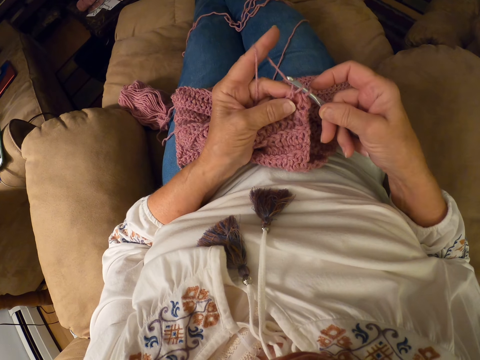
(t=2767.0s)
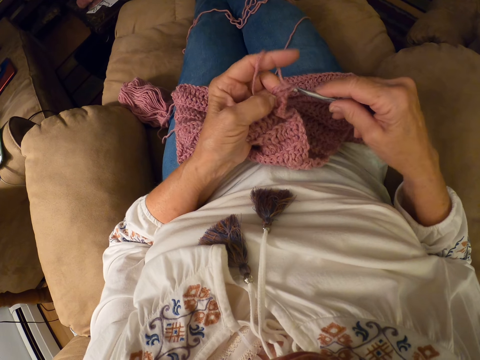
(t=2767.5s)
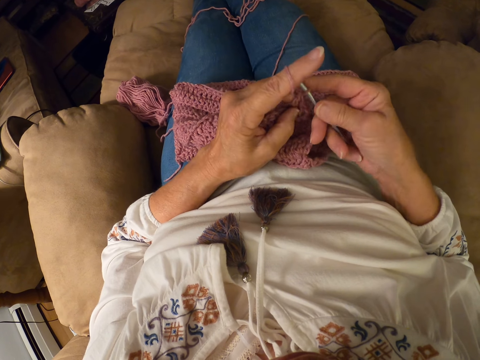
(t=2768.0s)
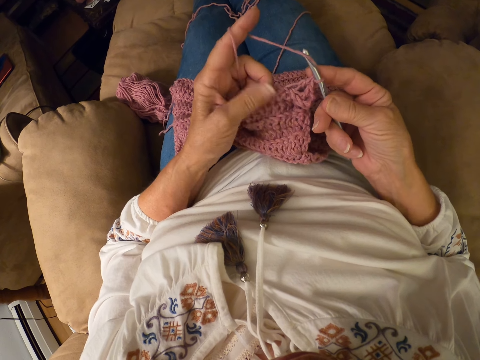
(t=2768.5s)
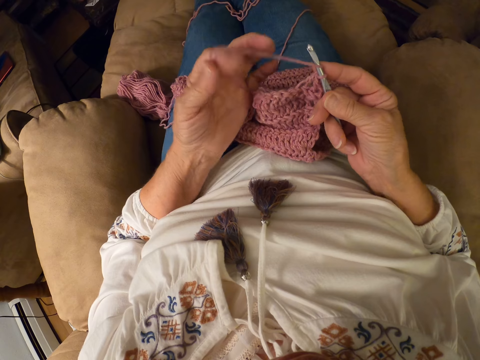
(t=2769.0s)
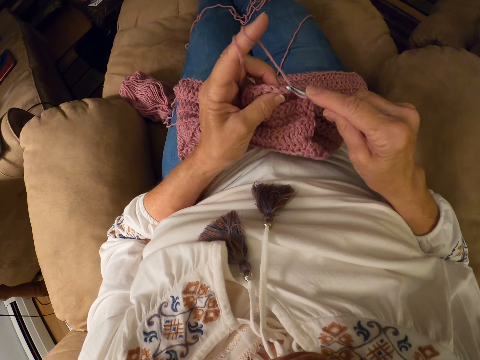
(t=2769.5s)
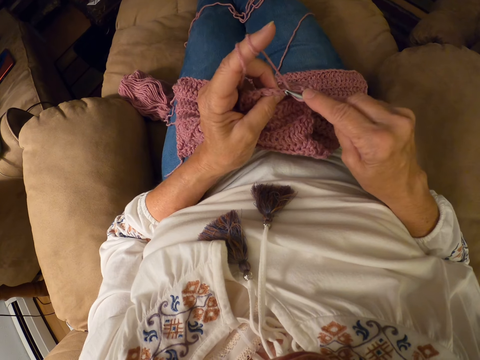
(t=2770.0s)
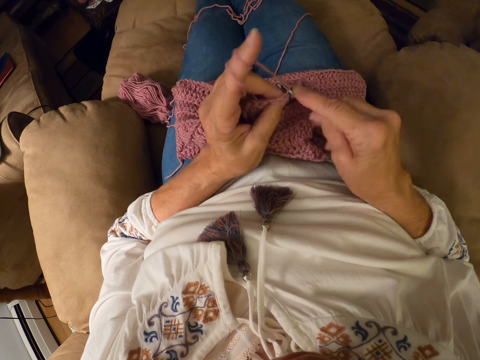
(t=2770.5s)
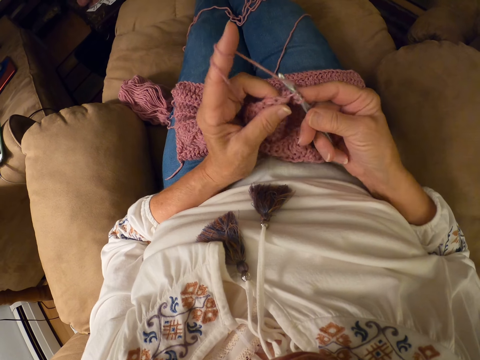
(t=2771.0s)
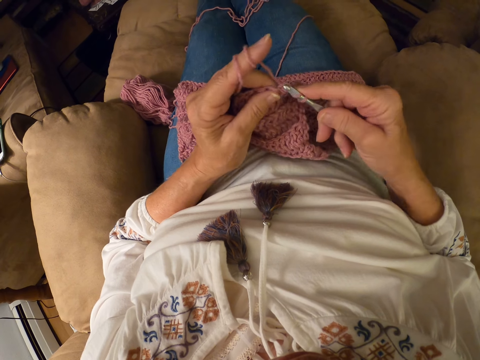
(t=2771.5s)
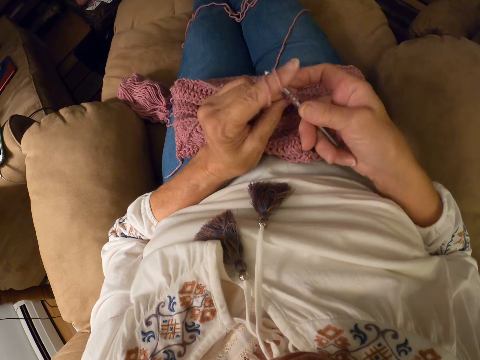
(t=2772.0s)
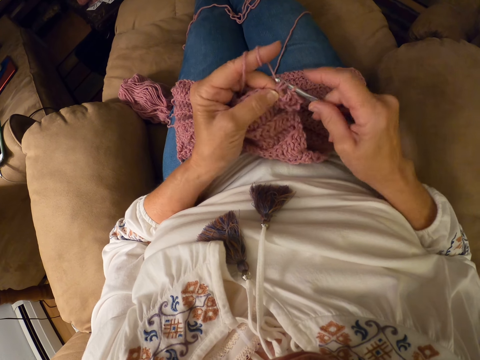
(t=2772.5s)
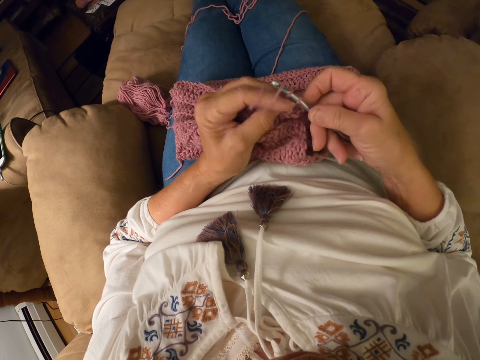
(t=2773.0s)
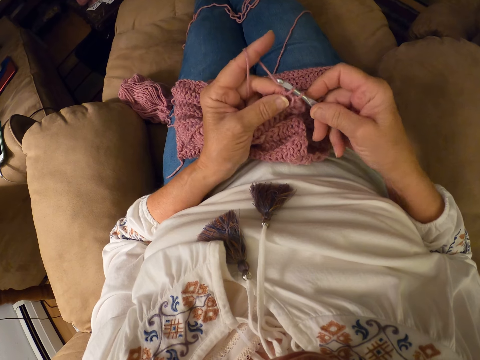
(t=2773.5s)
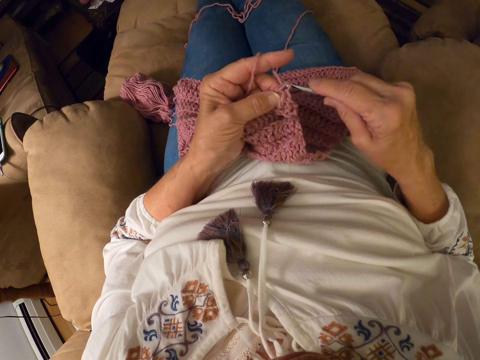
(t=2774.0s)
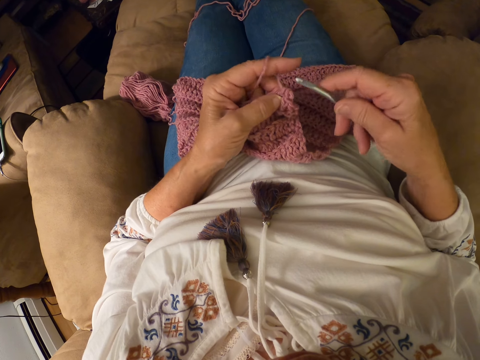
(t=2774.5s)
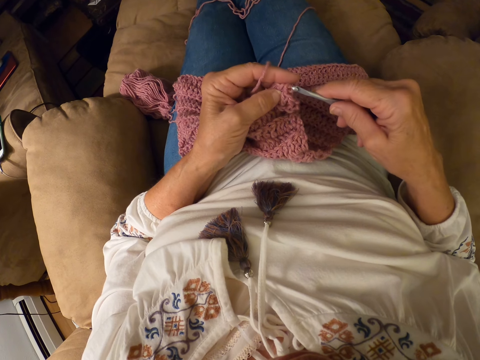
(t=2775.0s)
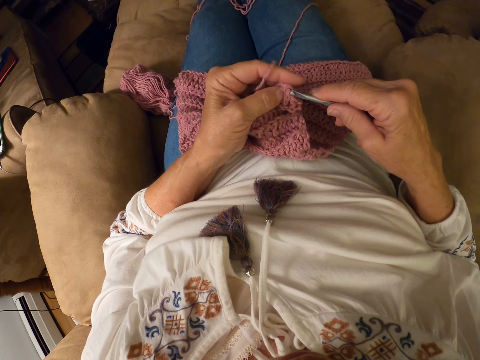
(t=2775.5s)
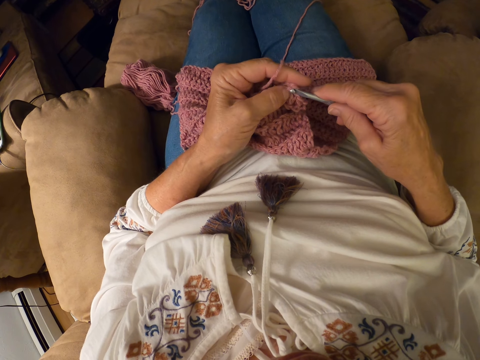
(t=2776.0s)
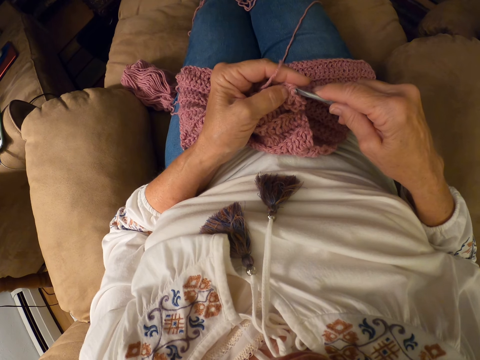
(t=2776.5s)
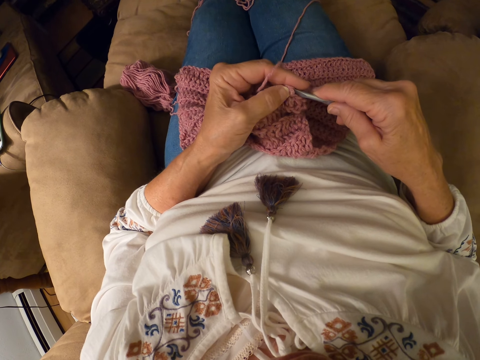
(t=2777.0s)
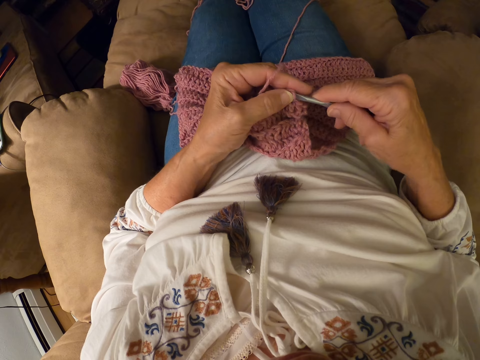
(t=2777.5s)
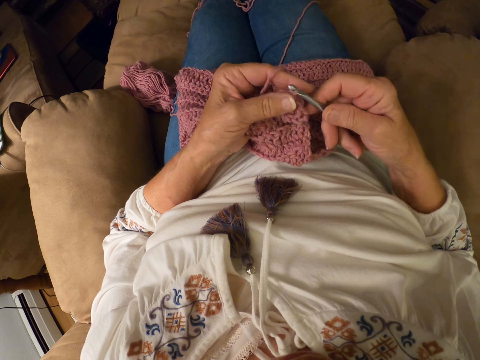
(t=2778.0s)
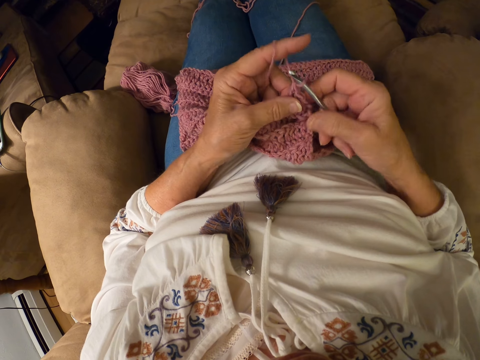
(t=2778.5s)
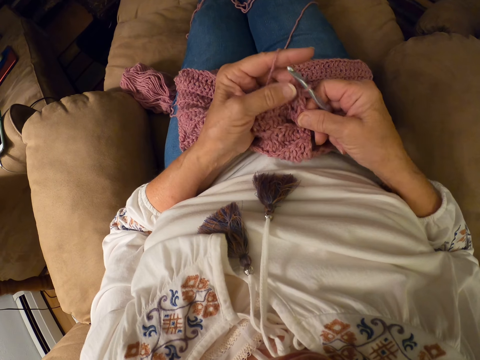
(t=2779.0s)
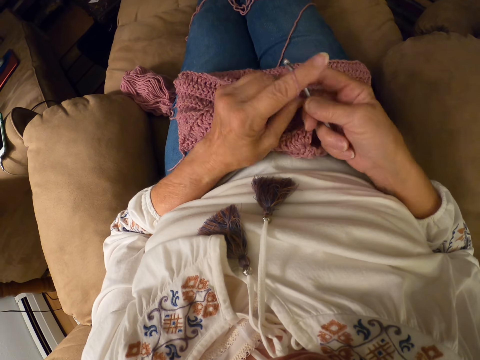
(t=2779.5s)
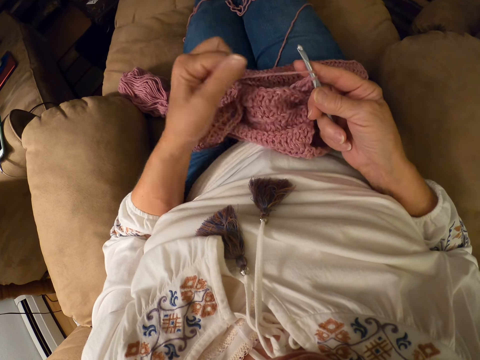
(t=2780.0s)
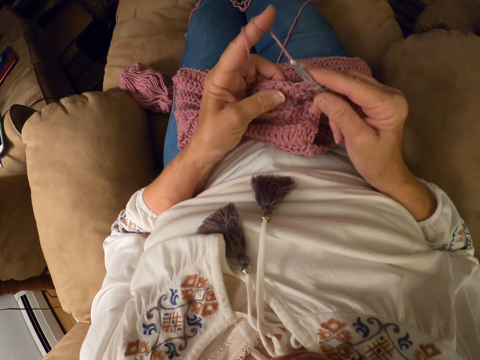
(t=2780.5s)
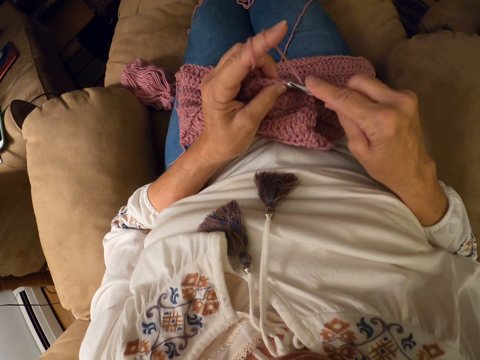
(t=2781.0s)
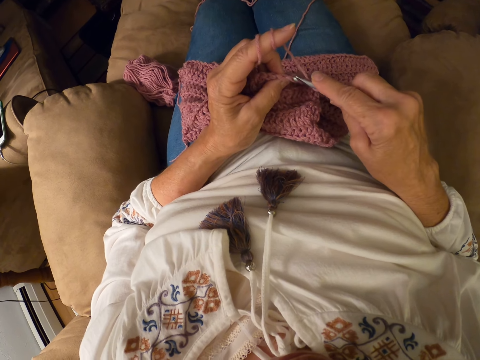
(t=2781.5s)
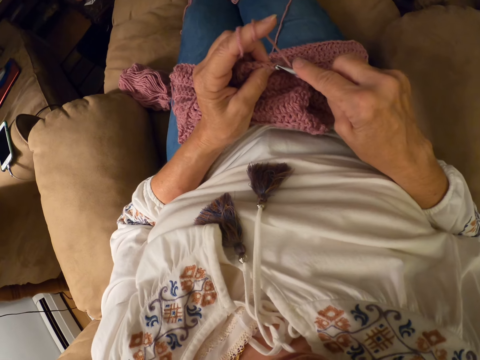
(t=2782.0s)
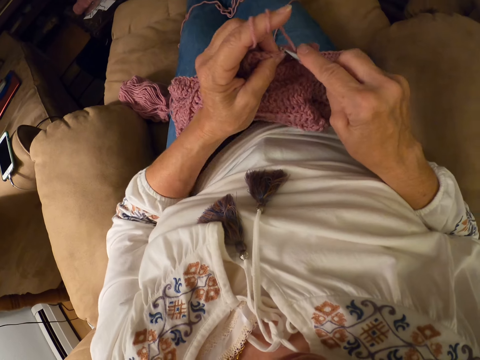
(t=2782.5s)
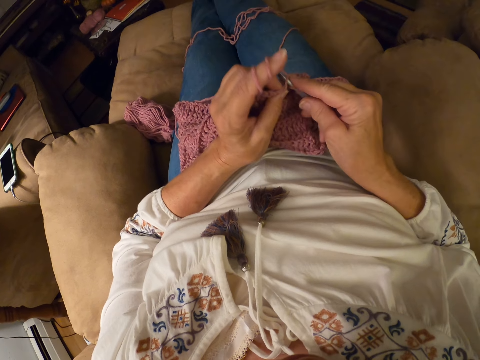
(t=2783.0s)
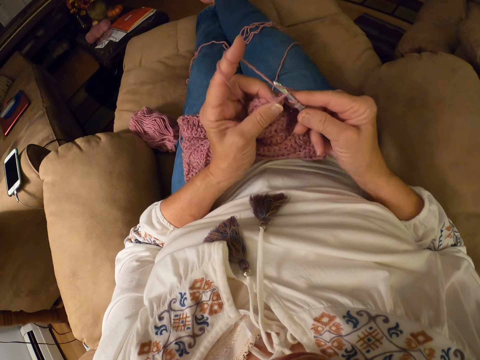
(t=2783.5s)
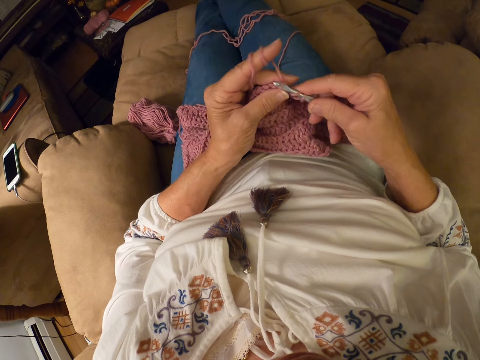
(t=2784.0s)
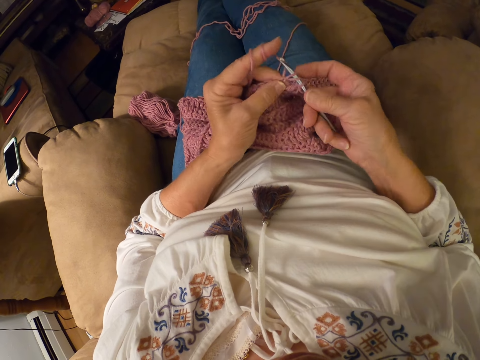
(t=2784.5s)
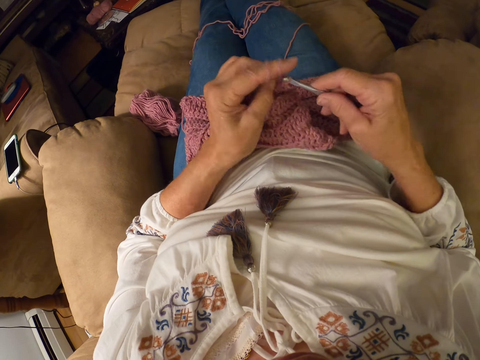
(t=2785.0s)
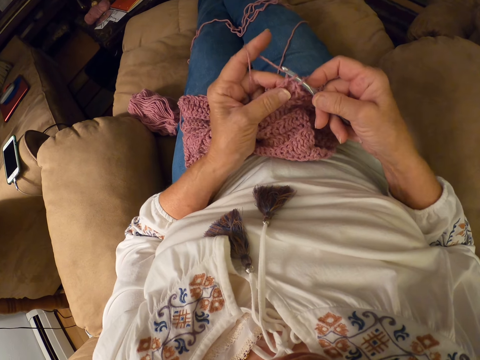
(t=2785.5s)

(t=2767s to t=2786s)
The camera wearer rolls the yarn with her left index finger. She crochets the yarn with a crochet hook. She rolls the yarn with her left index finger. She crochets the yarn with the crochet hook.

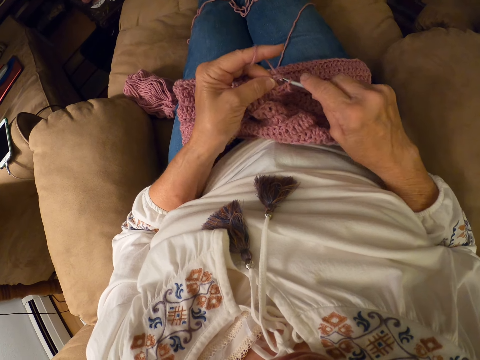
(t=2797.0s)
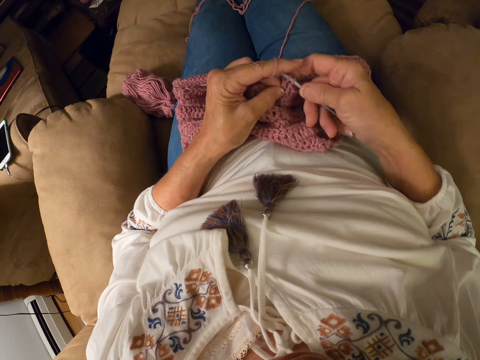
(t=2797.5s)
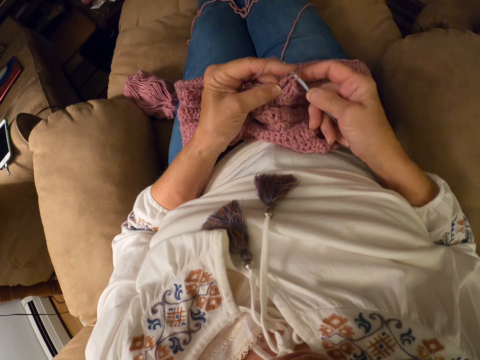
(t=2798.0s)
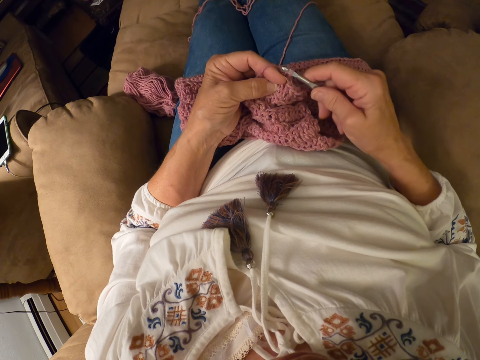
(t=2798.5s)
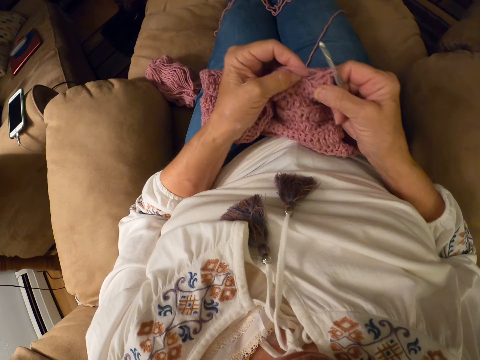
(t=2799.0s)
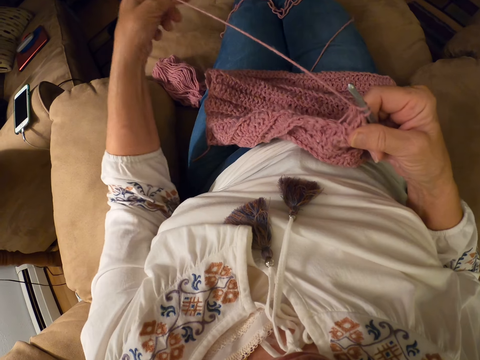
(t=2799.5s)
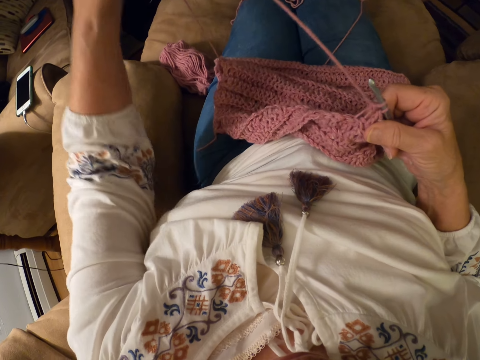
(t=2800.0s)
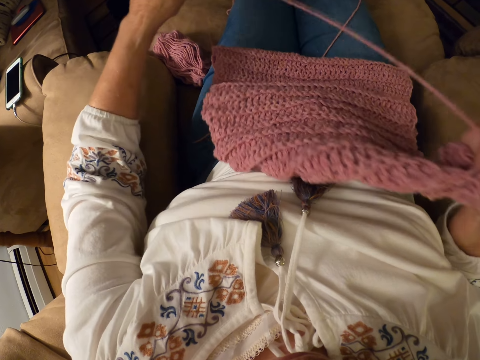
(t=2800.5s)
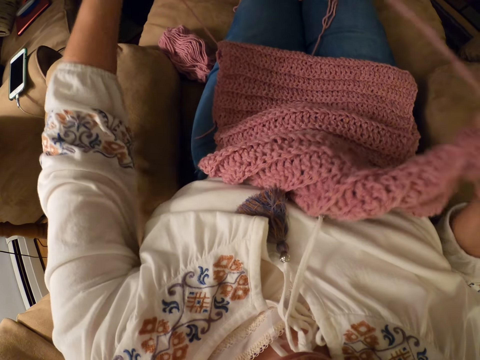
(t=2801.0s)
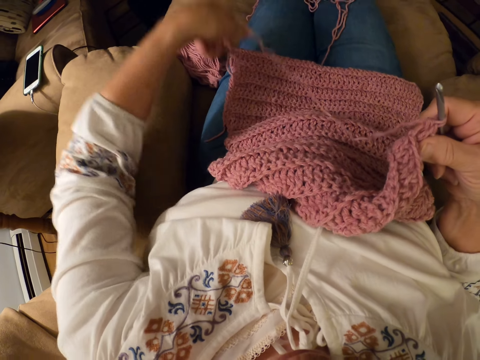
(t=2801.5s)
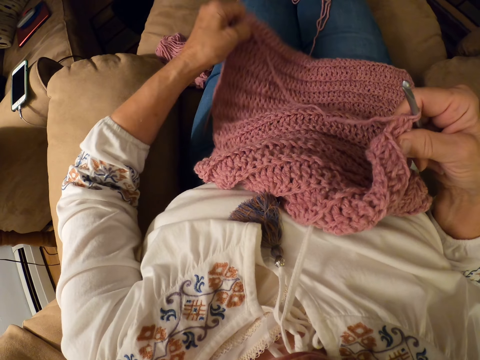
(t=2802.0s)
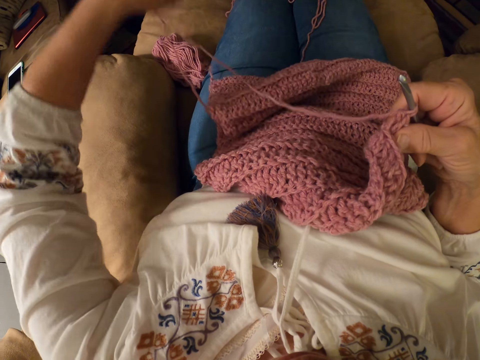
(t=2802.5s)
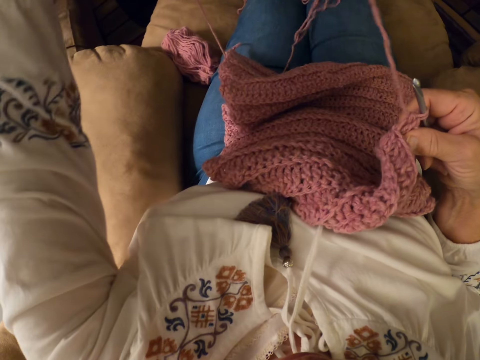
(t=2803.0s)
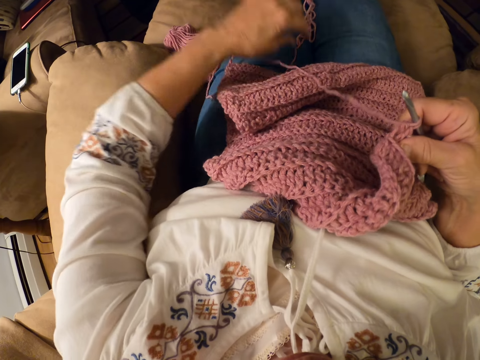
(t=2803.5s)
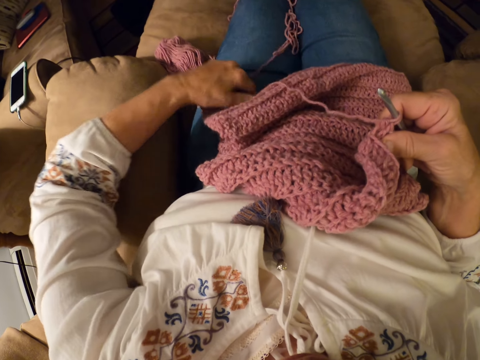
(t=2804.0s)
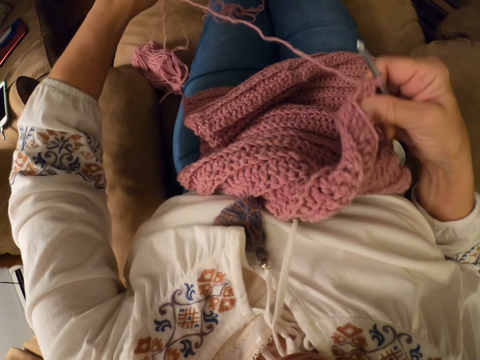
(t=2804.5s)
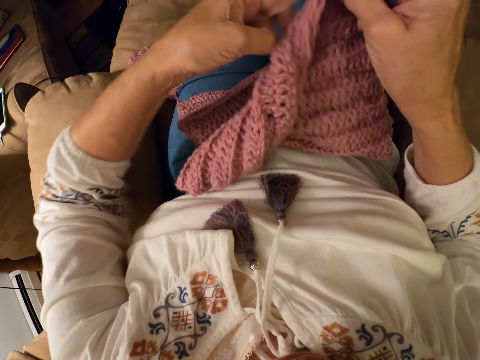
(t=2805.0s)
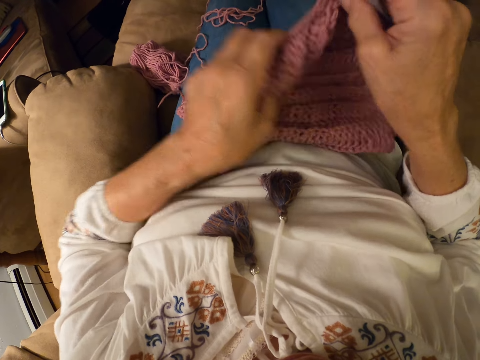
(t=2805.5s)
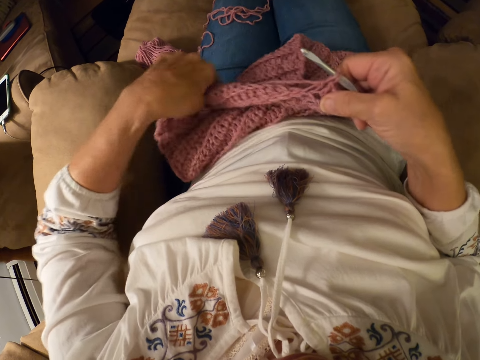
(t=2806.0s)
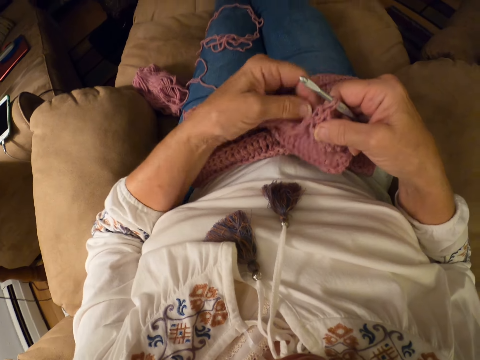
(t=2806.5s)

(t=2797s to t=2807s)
The camera wearer stops knitting the fabric. They adjust the yarn. They adjust placement of the fabric.
